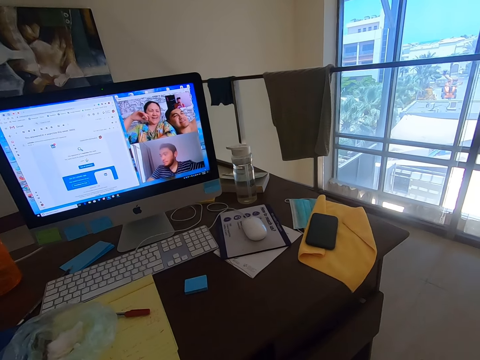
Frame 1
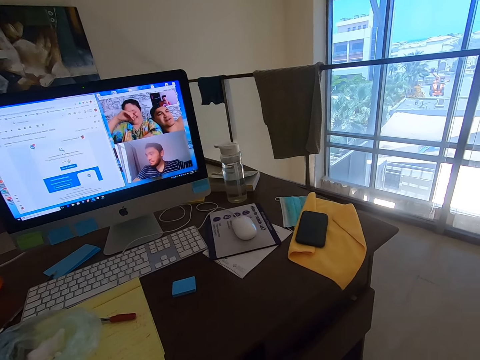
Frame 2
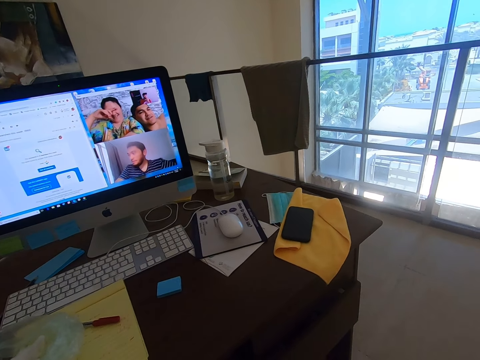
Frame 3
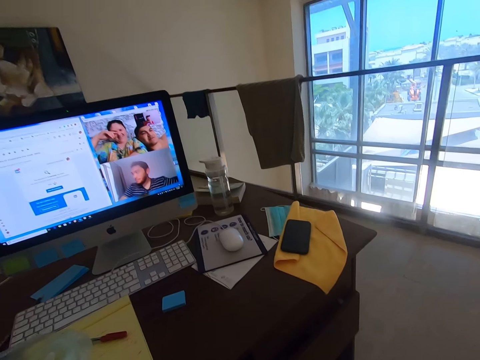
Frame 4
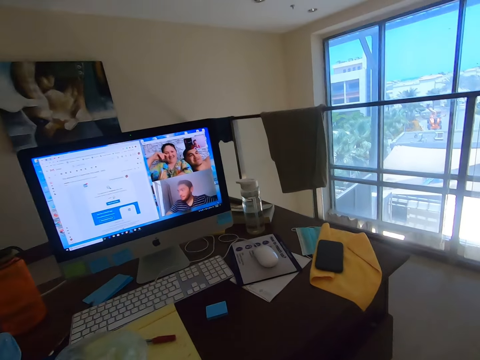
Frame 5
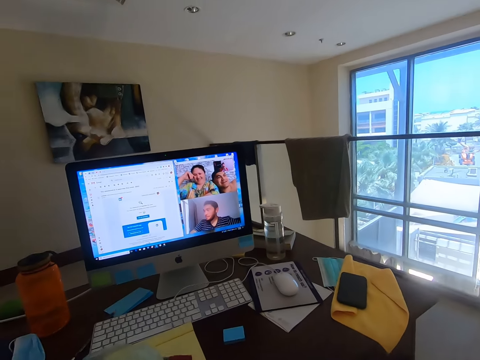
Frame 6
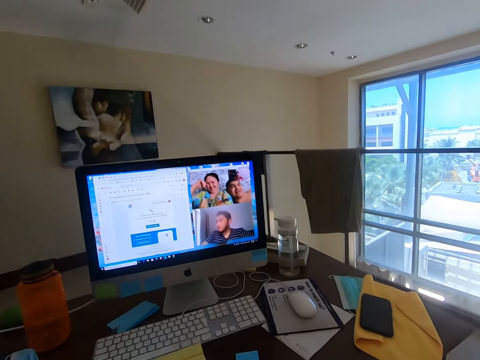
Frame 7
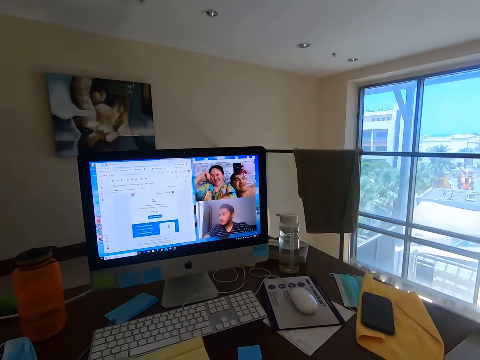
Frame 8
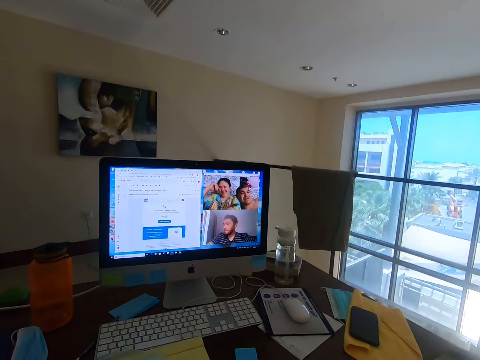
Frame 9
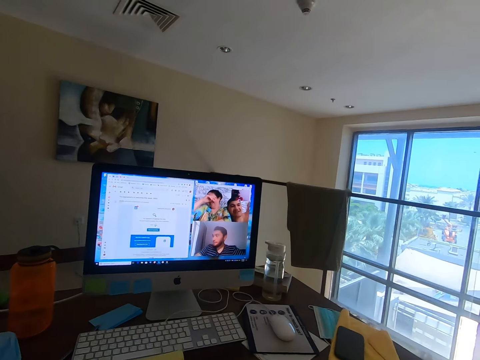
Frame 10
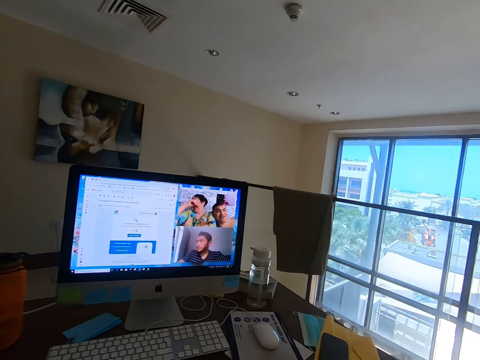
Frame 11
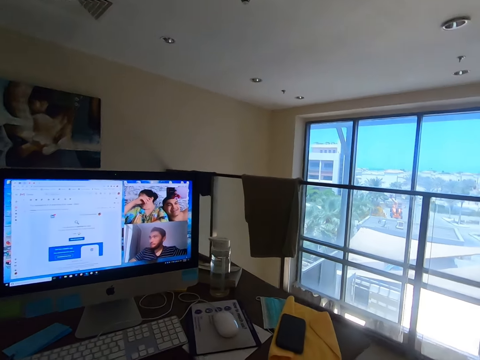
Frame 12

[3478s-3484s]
A man converses with the camera wearer.

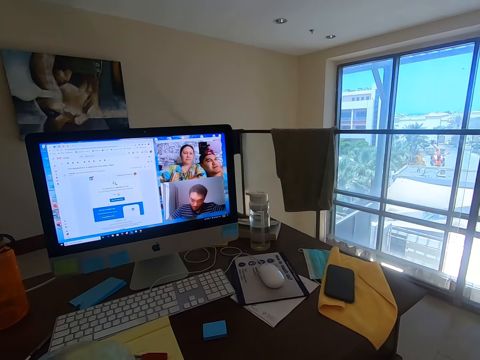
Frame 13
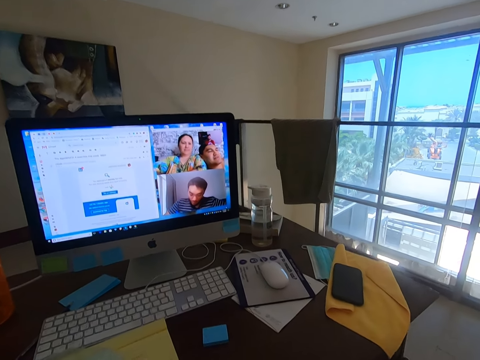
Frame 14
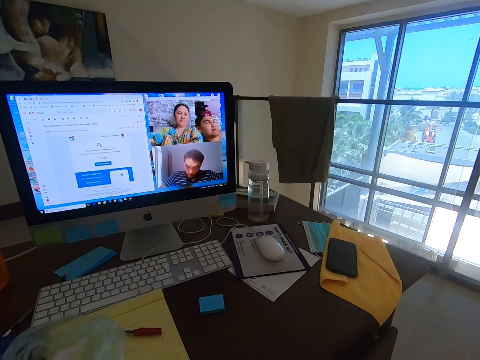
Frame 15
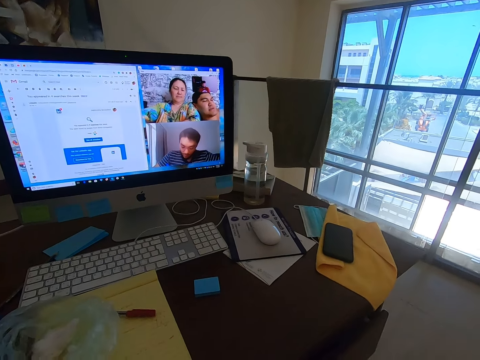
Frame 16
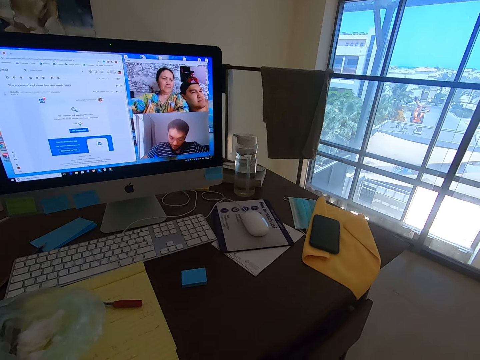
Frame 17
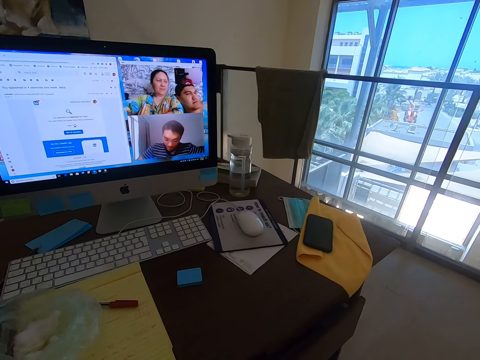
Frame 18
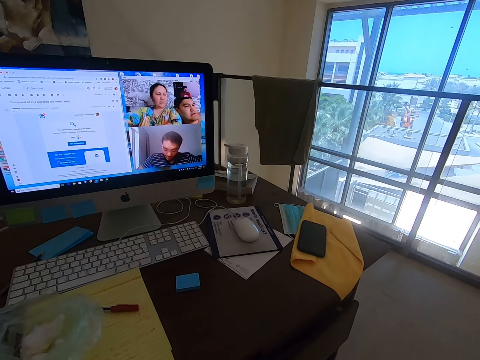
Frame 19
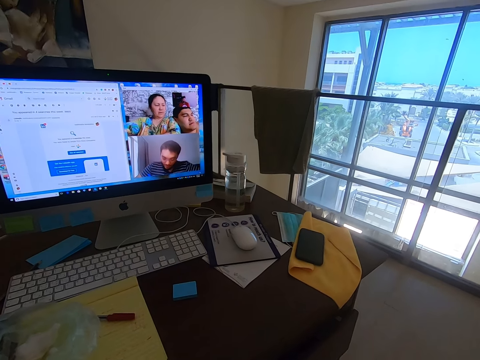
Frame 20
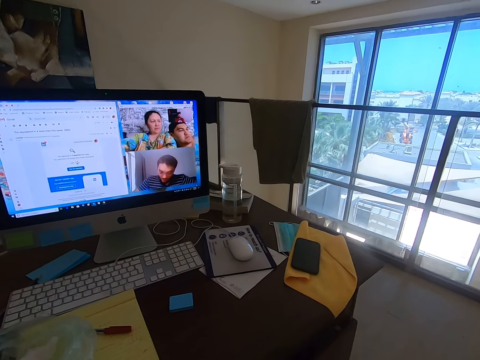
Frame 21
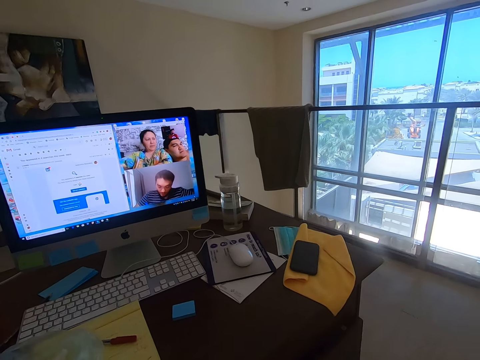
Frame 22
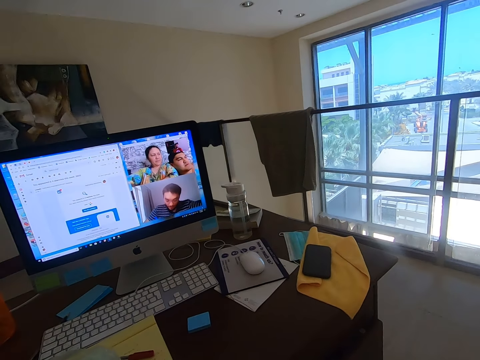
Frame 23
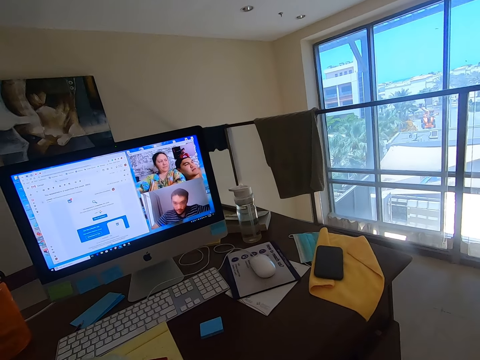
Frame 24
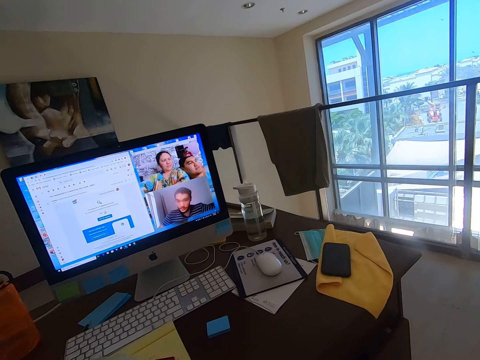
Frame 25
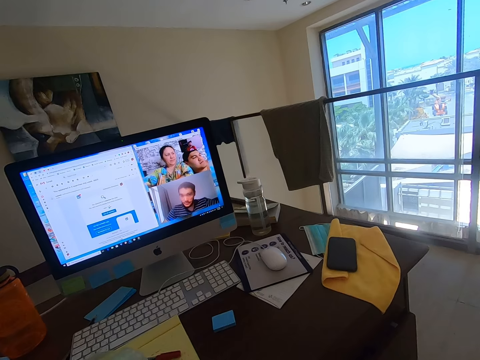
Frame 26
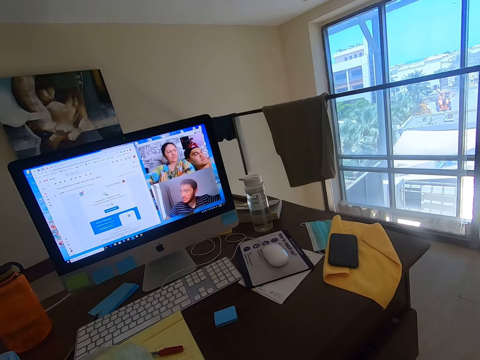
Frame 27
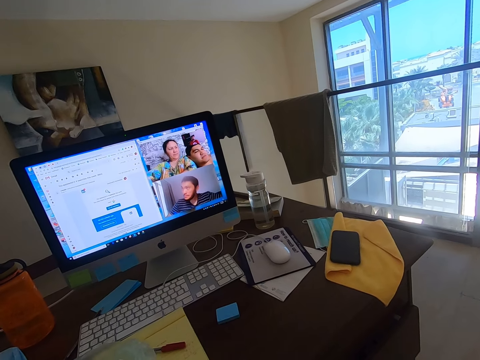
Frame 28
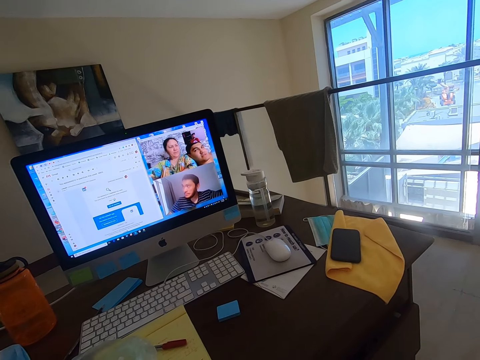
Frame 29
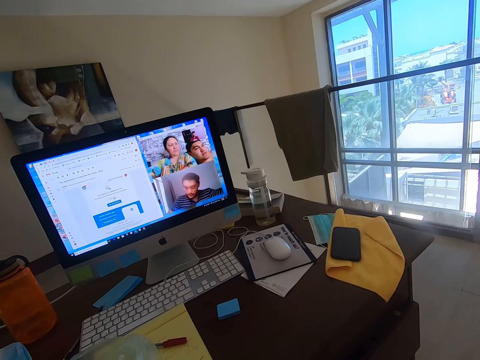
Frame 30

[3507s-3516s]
A man converses with the camera wearer. A woman converses with the camera wearer. The man converses with the camera wearer.

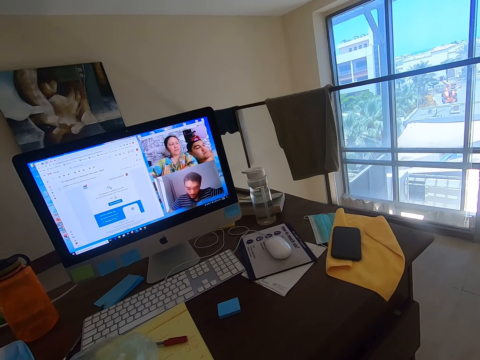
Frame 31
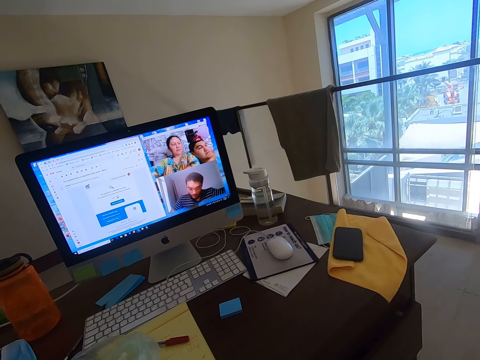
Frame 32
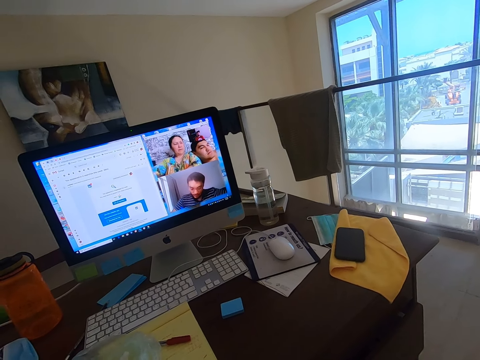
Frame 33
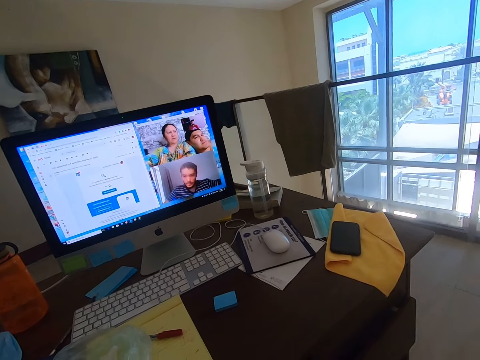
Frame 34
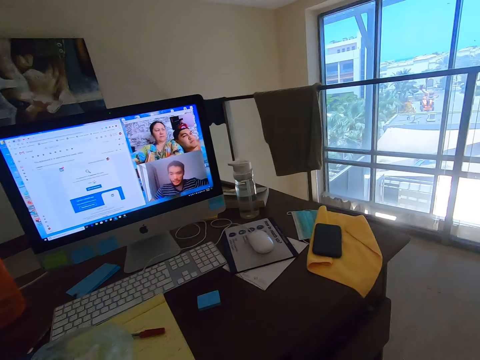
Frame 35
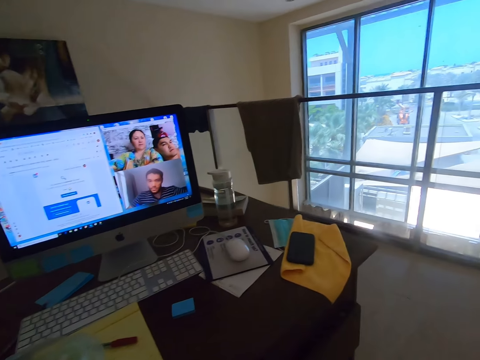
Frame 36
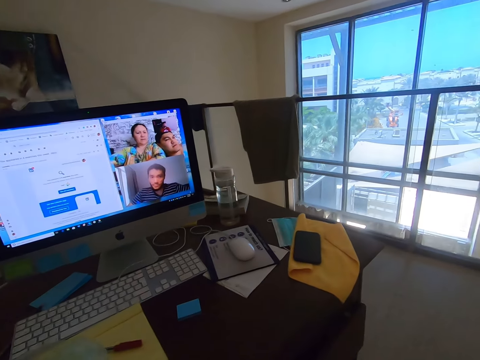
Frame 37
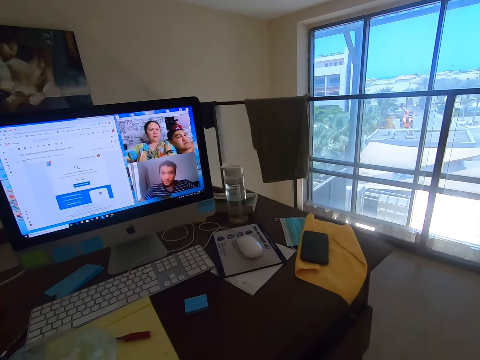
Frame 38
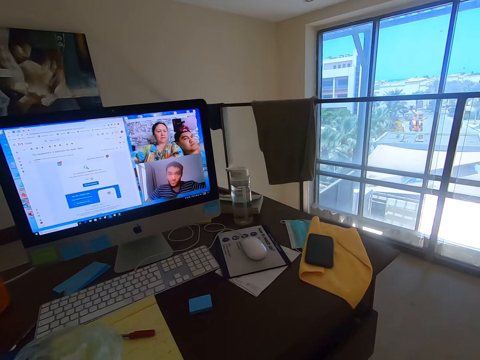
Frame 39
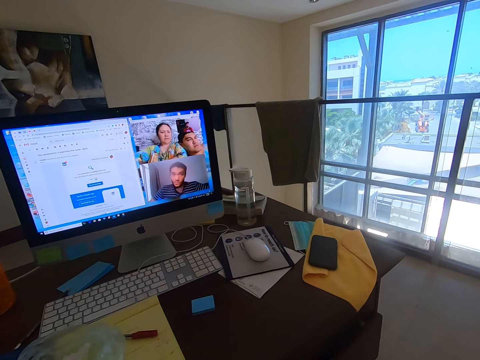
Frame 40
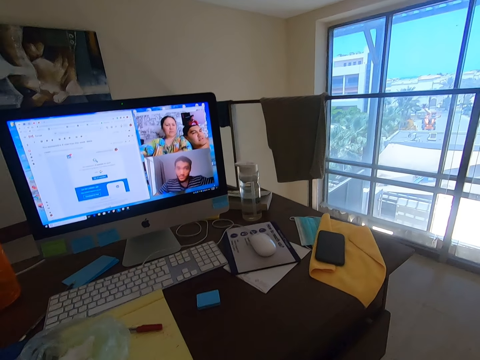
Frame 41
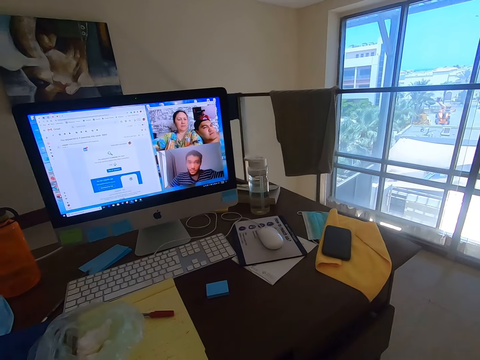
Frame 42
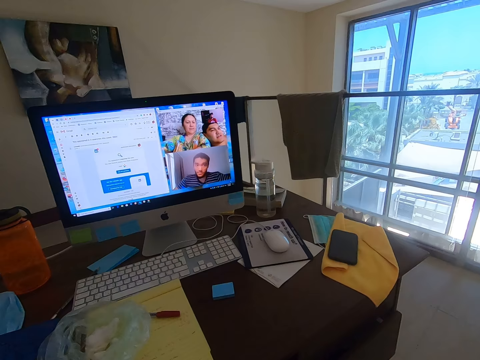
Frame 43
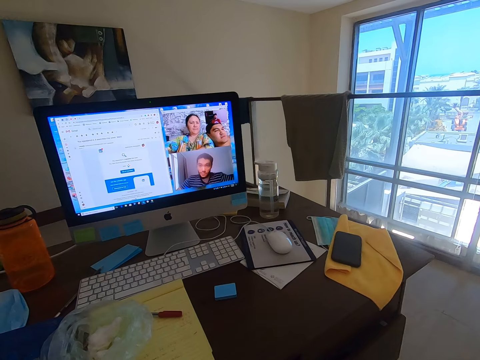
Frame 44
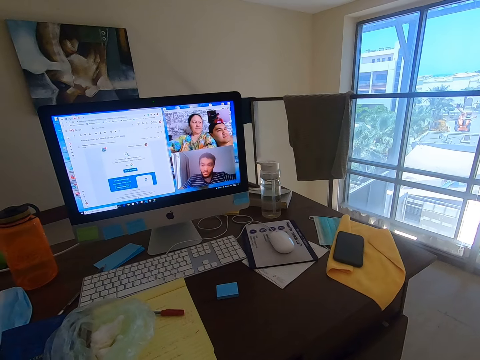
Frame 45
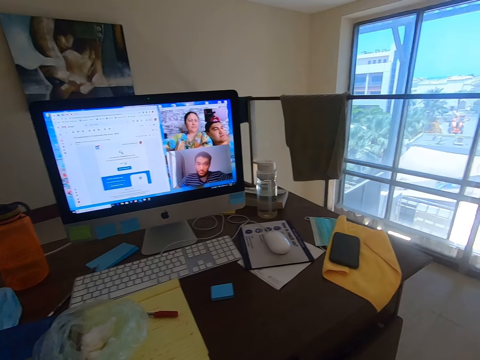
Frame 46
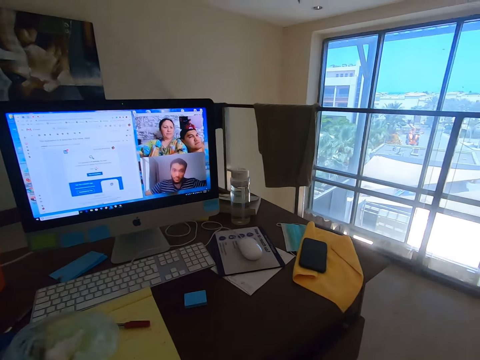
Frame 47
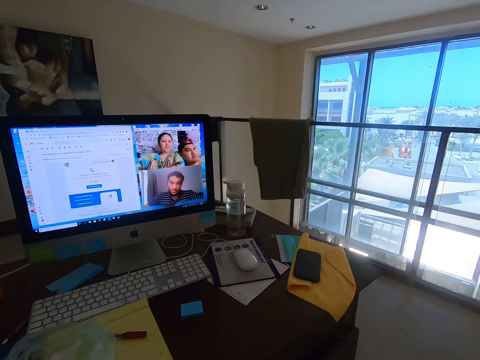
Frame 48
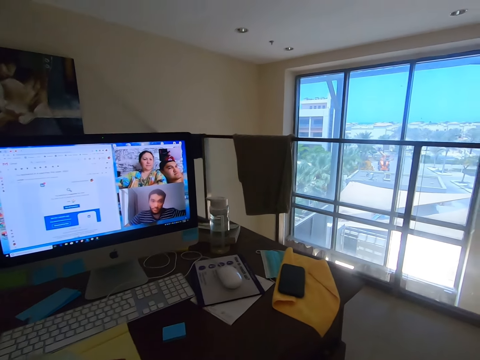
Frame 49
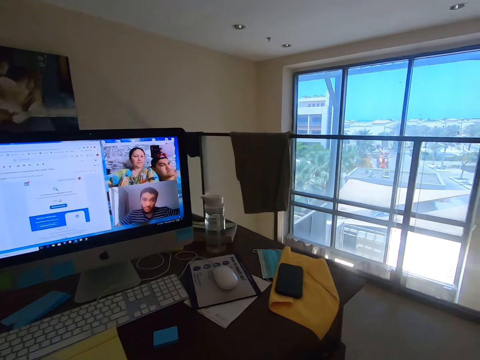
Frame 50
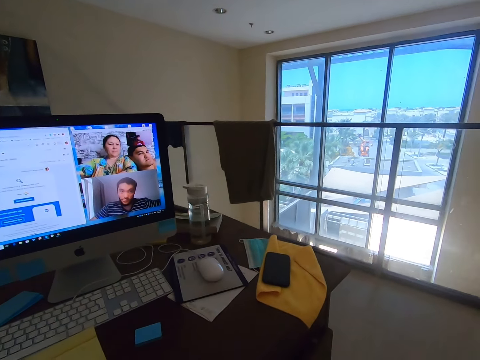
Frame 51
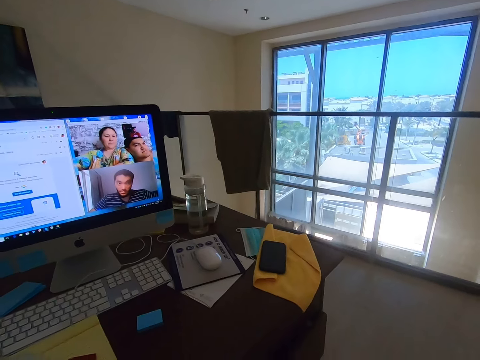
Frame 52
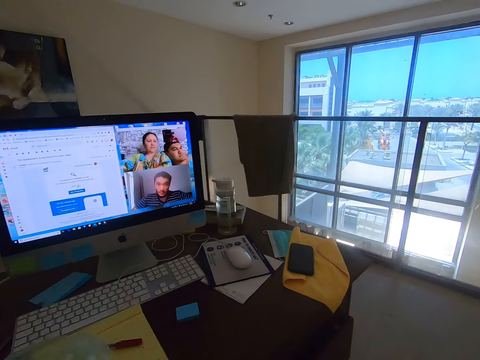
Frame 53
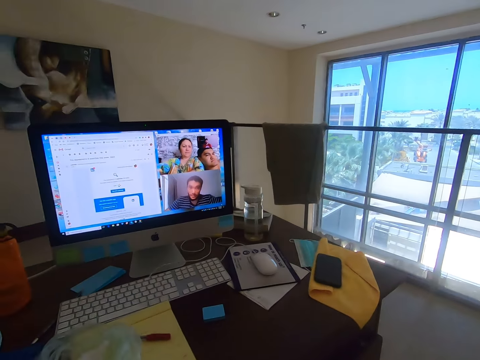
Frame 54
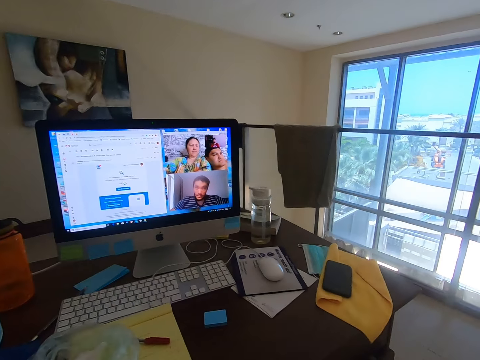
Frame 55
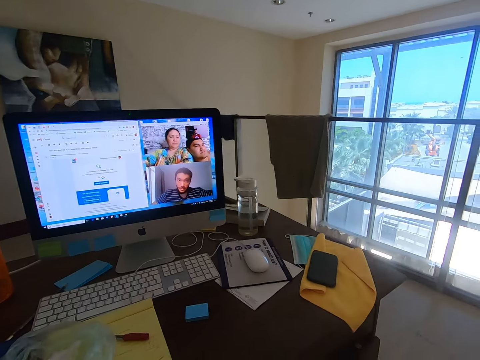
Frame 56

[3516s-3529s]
The camera wearer converses with a man, a woman and another man. The first man converses with the camera wearer. The camera wearer converses with the first man, the woman and the other man.
